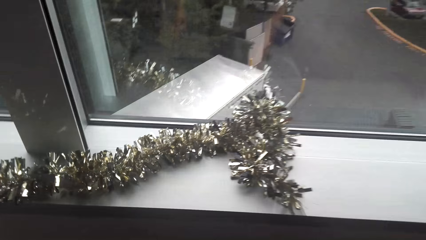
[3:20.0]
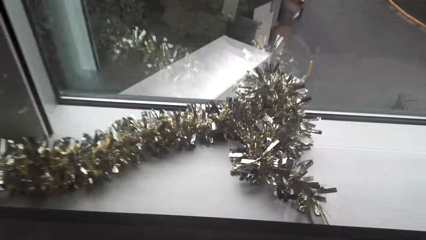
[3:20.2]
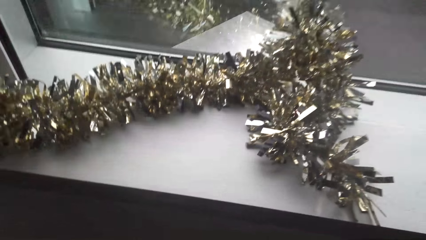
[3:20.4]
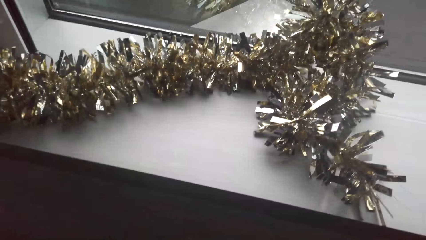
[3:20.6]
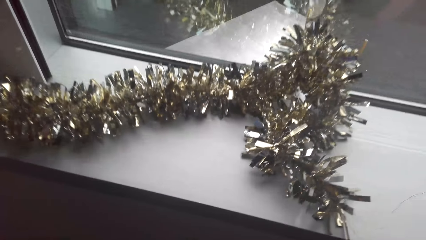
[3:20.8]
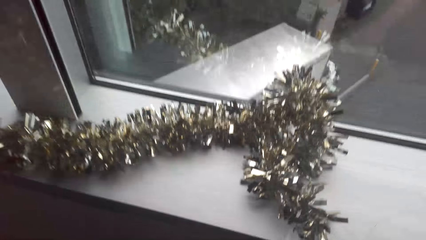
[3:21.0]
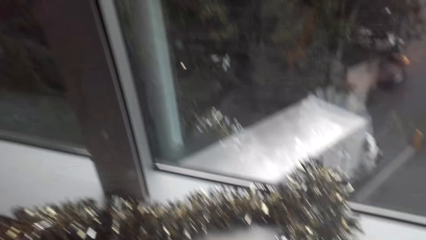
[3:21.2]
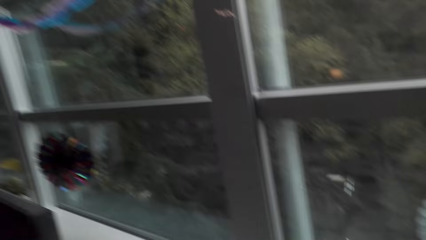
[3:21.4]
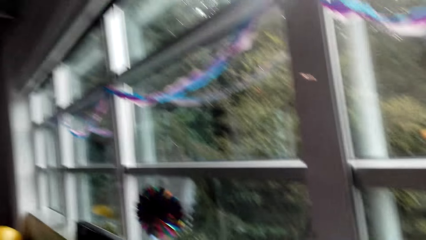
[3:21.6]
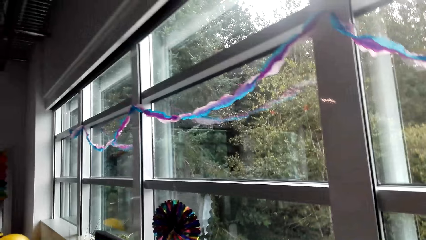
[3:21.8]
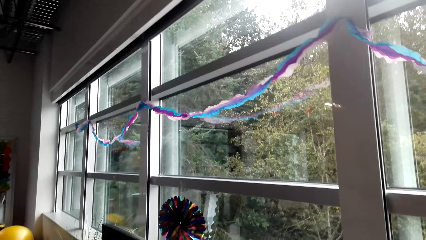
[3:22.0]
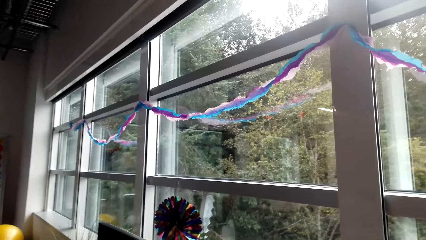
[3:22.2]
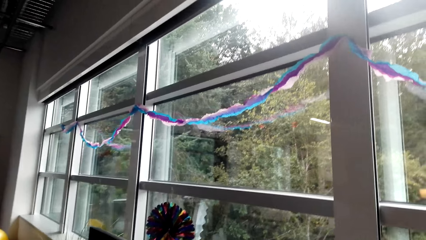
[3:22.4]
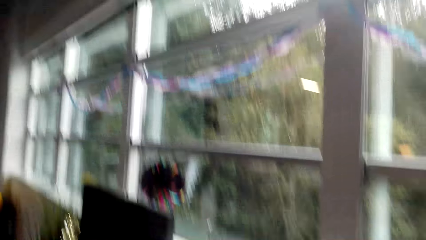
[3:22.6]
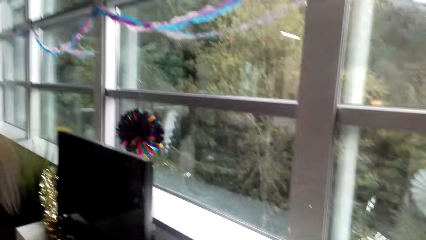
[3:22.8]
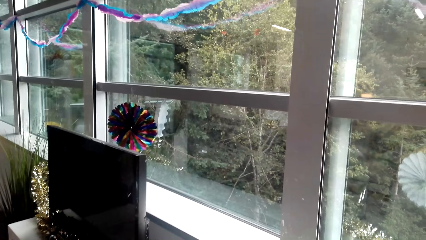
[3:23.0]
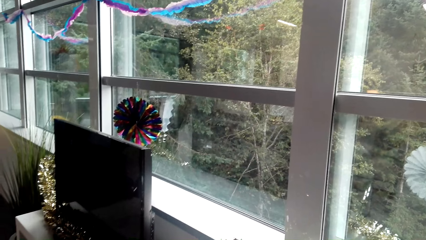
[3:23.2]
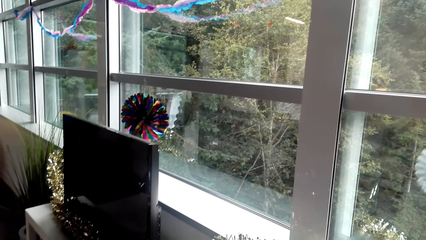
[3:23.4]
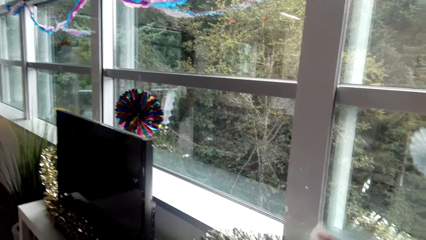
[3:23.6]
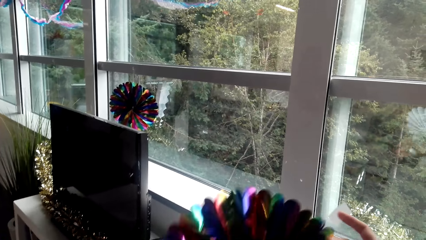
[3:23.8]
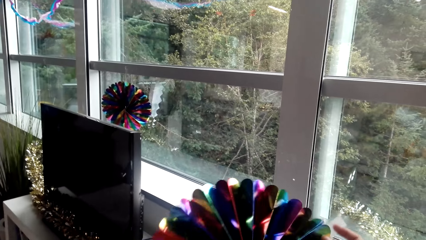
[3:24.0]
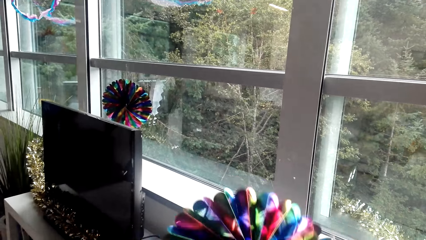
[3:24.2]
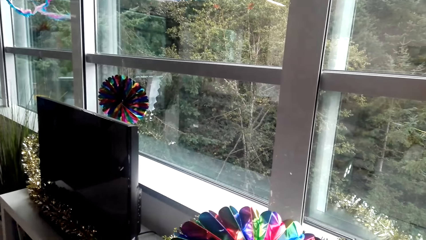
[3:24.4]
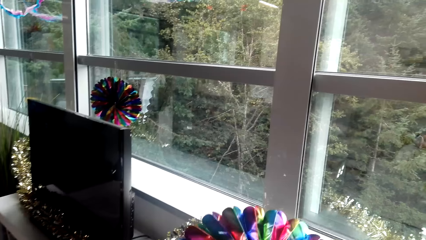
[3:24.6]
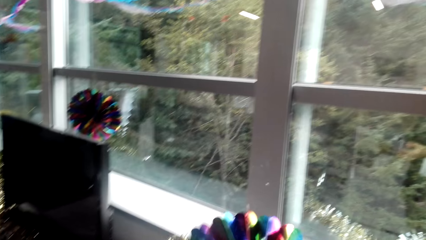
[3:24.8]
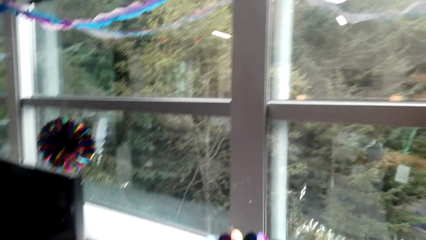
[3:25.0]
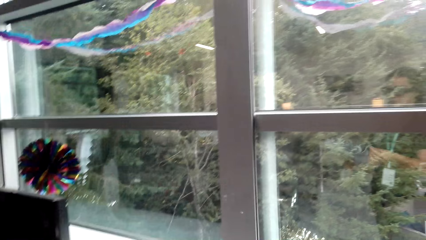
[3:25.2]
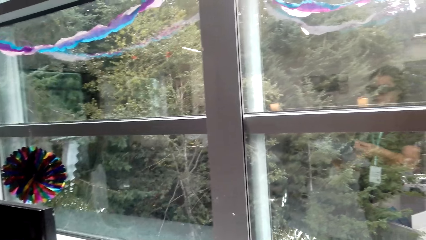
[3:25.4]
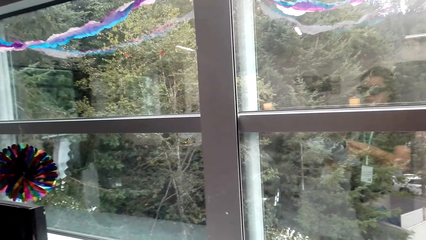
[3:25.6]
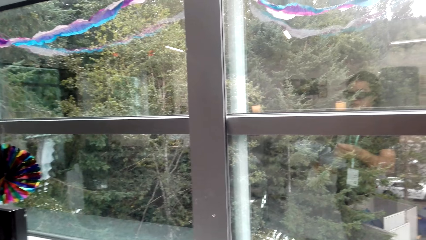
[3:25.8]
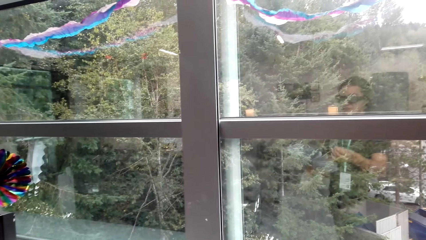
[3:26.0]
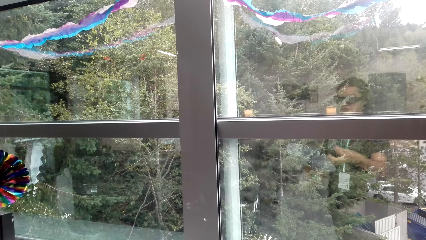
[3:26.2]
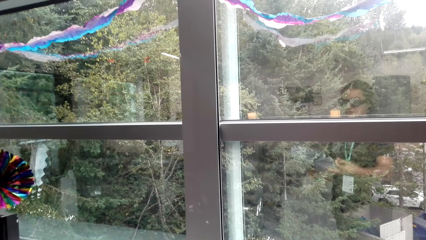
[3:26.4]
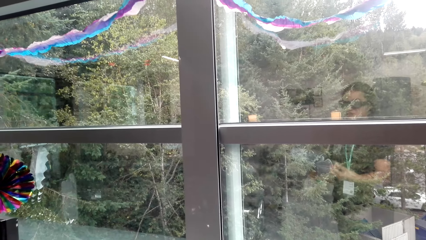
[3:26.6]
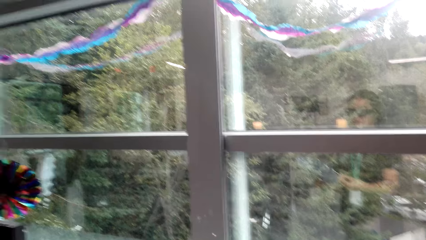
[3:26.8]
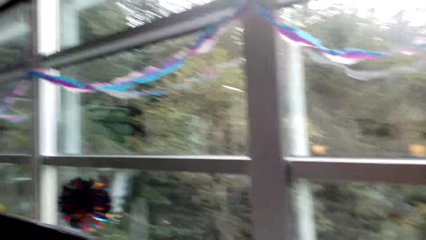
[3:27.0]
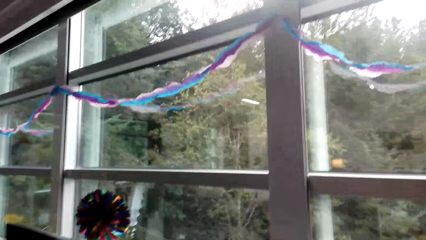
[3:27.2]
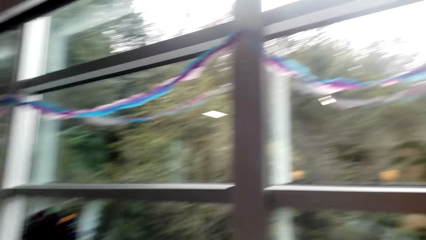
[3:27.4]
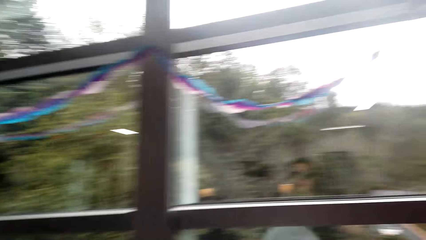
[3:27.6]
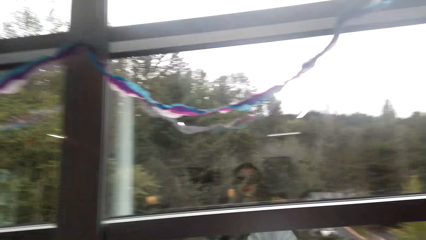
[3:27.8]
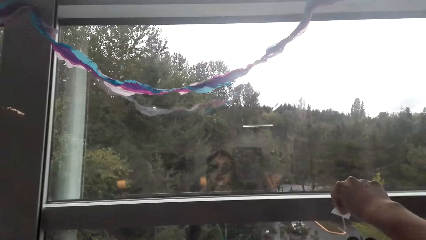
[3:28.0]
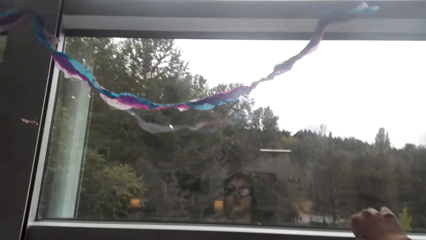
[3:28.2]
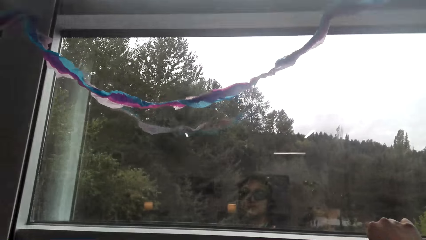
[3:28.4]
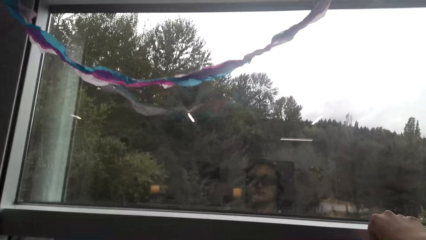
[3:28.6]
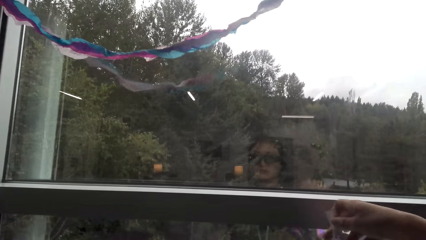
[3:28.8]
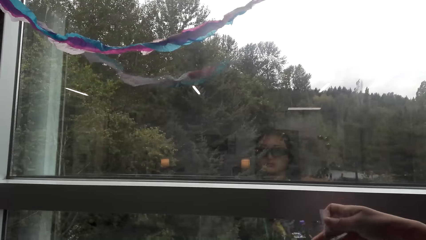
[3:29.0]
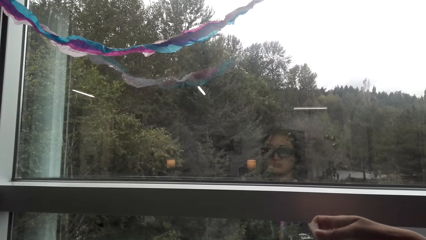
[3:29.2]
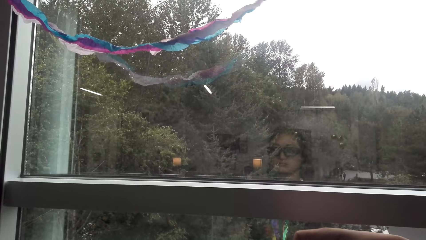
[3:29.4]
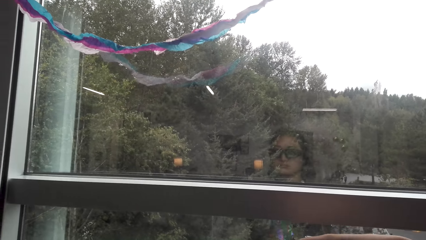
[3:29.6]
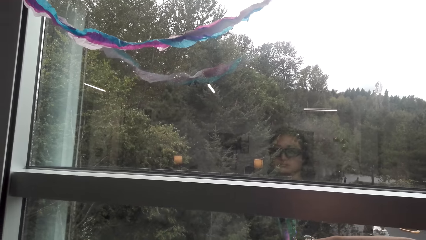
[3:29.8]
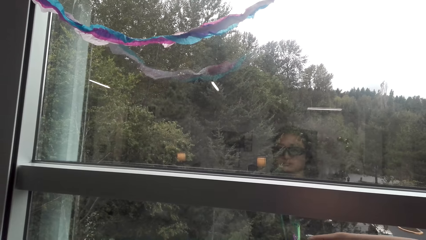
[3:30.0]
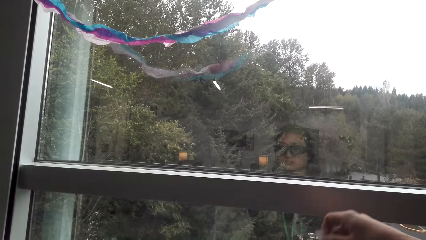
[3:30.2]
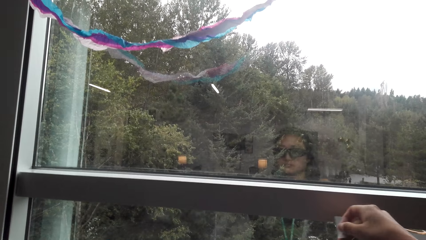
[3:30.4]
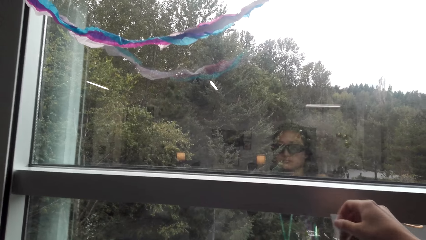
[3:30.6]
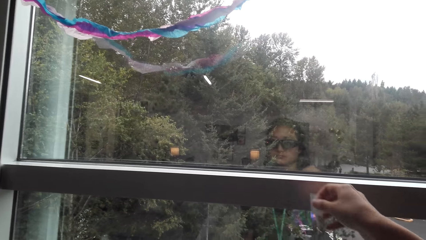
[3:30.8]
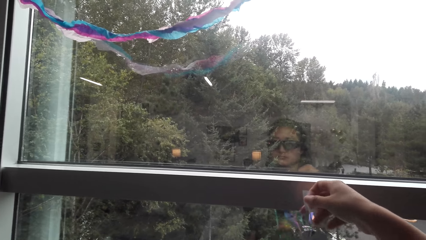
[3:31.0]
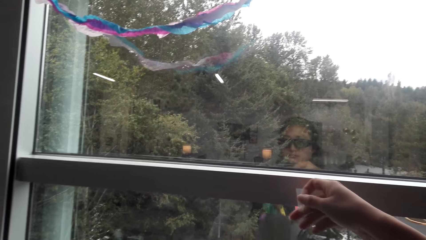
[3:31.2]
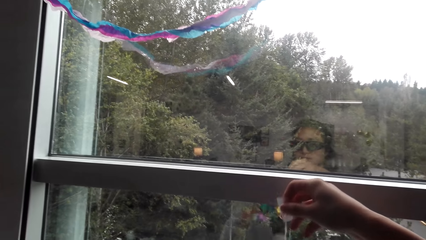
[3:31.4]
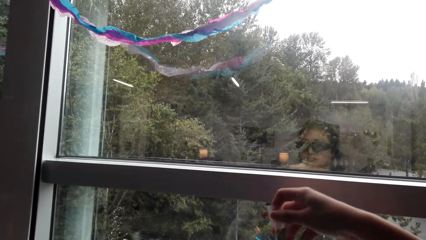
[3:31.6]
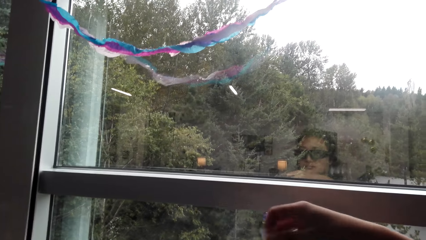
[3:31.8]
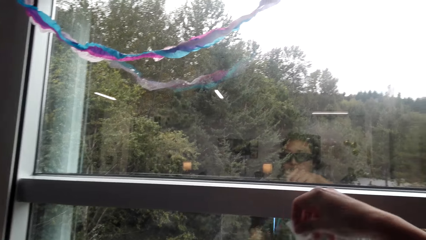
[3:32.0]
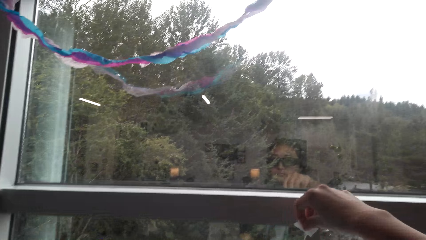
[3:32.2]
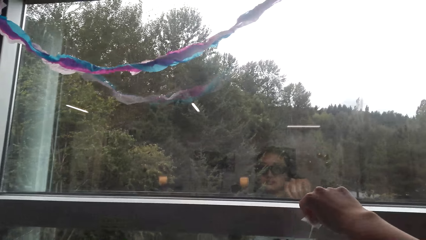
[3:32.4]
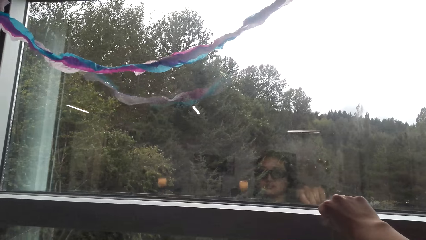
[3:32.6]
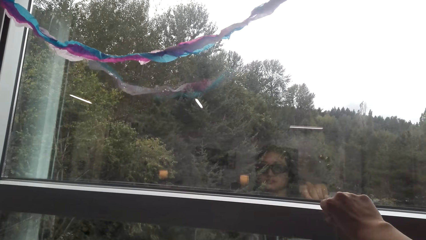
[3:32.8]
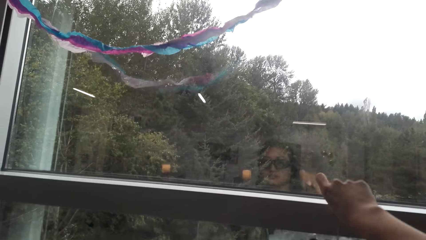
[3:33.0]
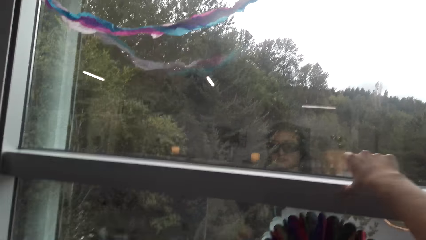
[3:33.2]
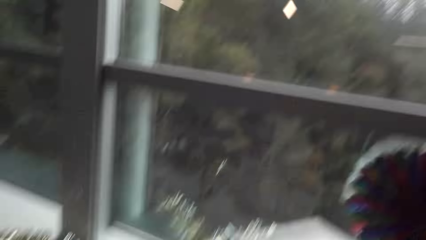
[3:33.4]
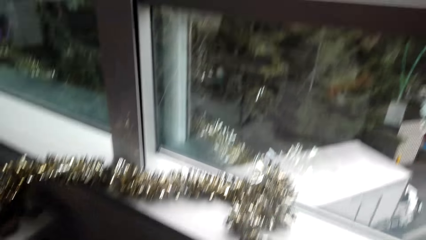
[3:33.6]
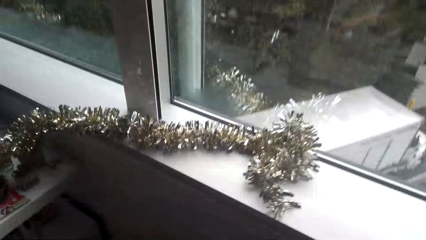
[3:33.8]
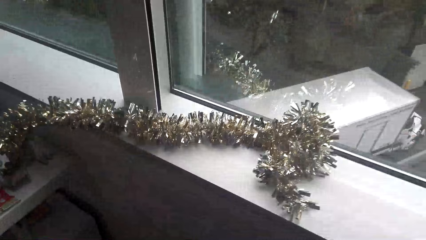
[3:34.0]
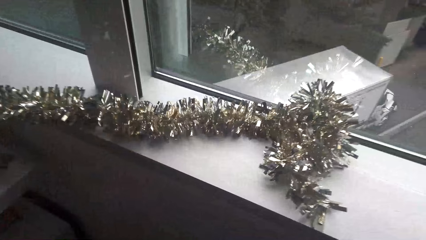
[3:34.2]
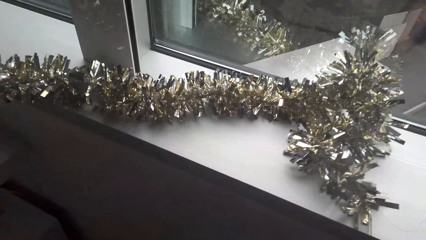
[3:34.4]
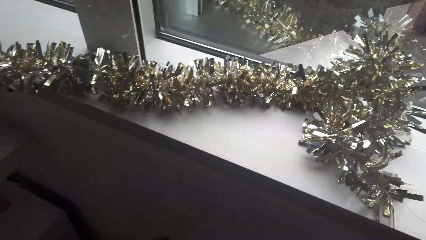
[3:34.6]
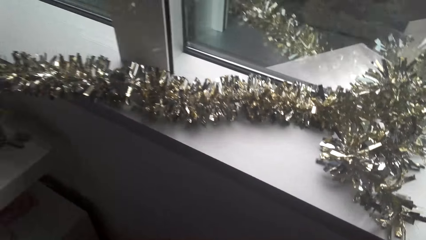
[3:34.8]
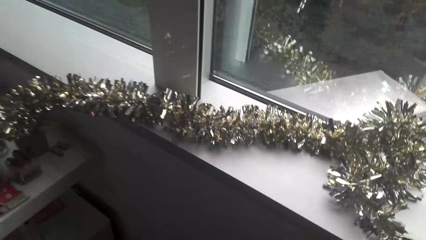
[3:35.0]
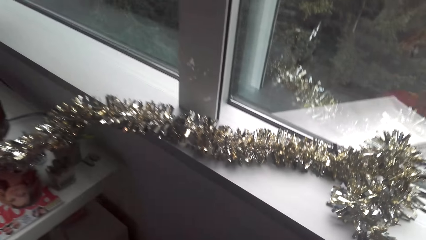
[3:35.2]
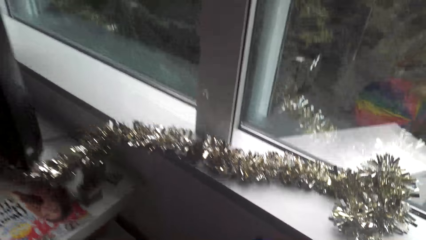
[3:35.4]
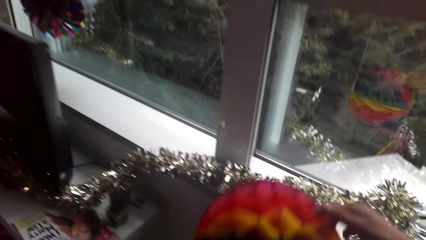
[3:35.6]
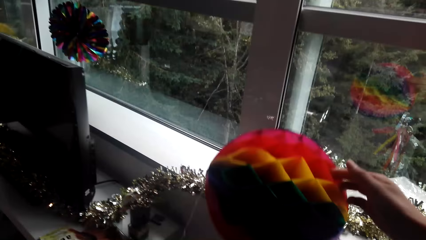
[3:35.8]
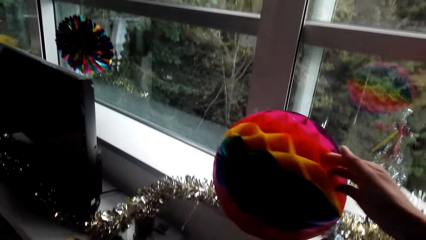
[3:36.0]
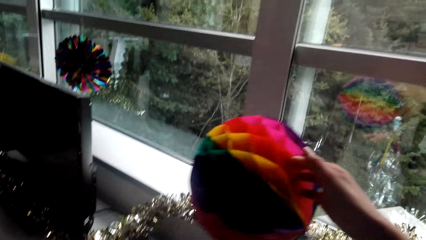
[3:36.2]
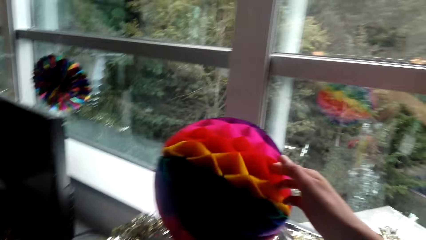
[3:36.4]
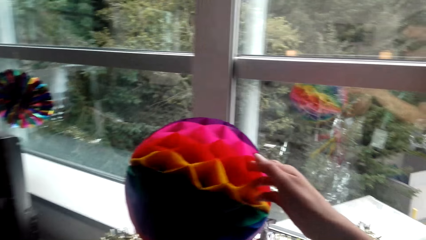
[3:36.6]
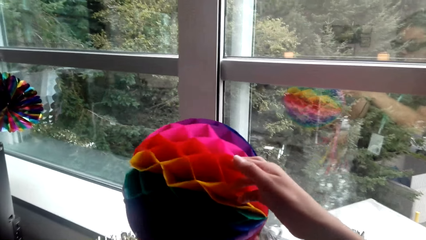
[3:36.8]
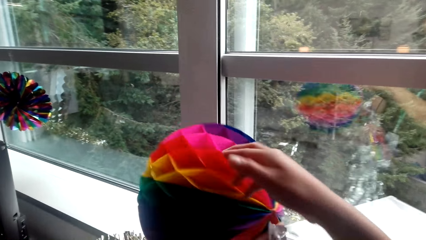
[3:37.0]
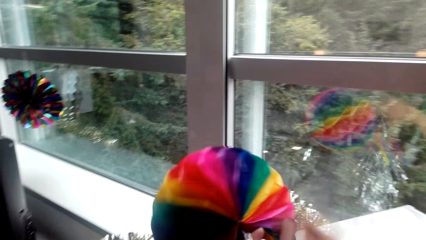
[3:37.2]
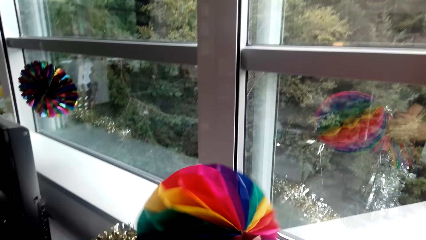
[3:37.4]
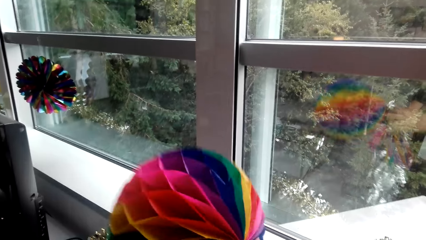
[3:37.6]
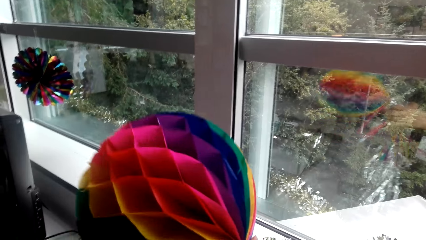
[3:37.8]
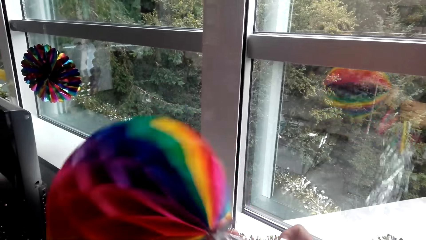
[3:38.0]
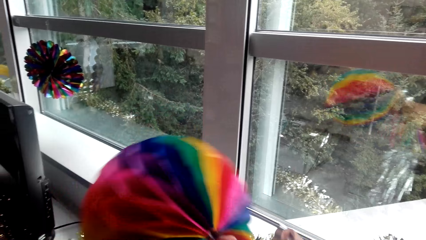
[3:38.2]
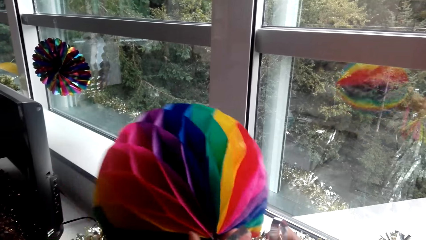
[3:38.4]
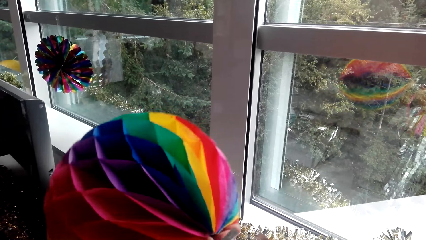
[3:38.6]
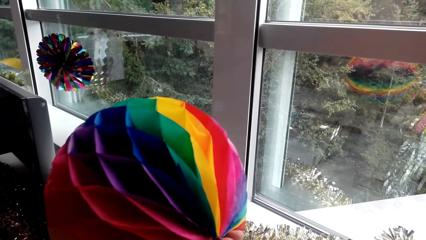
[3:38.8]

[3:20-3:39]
The camera wearer picks a party decoration from a box. They cut duct tape. They stick the decoration on the window. They pick the party decoration.
